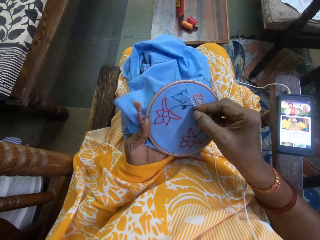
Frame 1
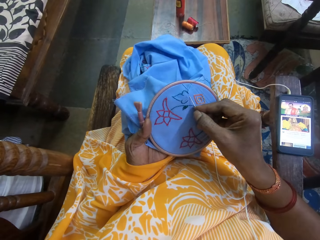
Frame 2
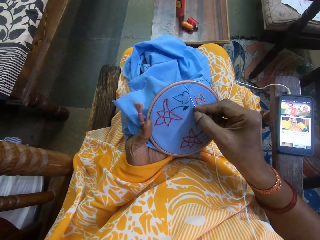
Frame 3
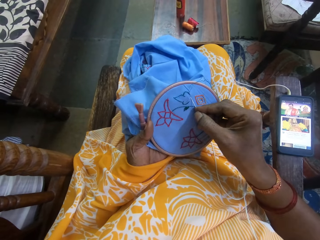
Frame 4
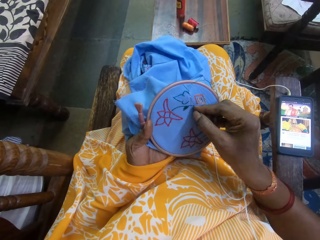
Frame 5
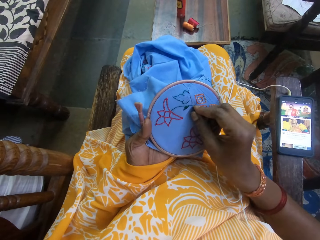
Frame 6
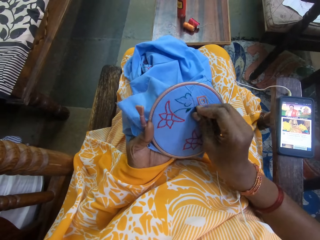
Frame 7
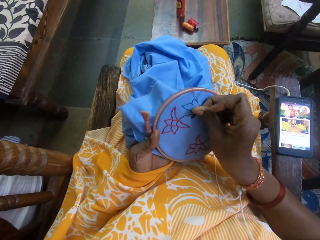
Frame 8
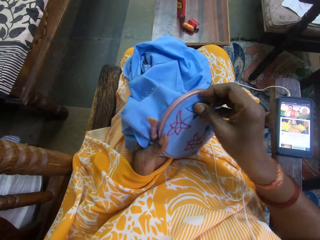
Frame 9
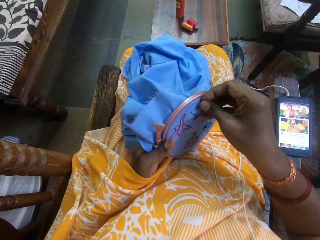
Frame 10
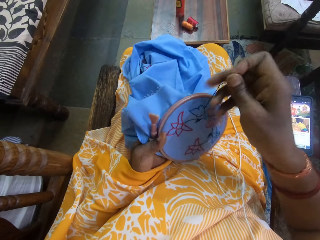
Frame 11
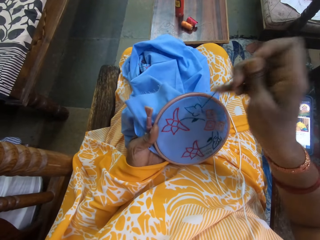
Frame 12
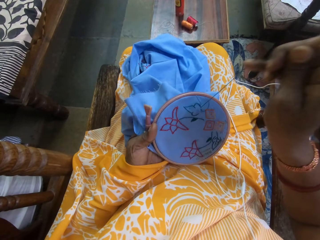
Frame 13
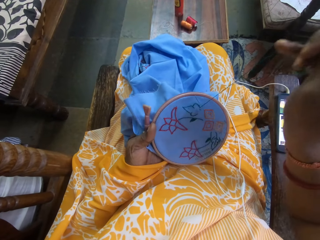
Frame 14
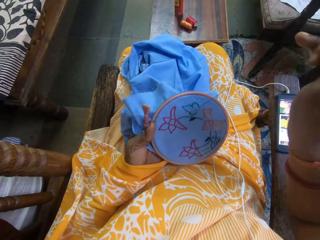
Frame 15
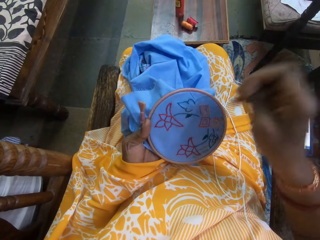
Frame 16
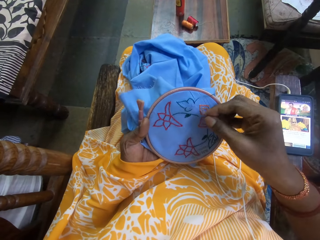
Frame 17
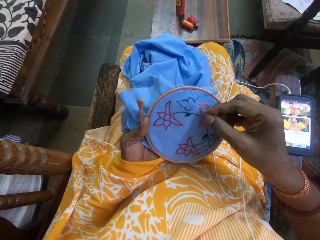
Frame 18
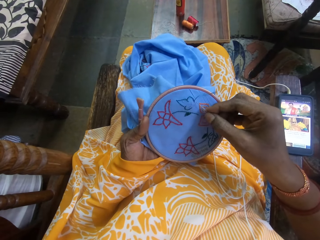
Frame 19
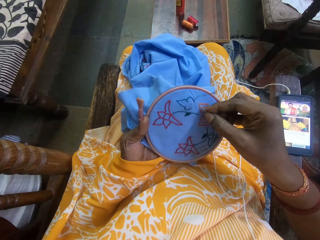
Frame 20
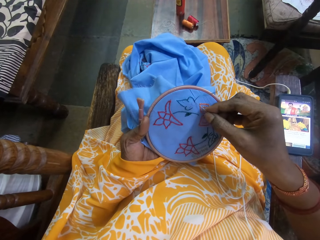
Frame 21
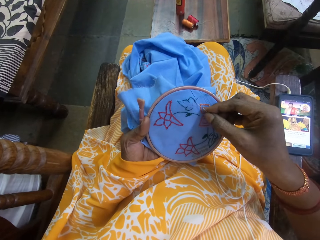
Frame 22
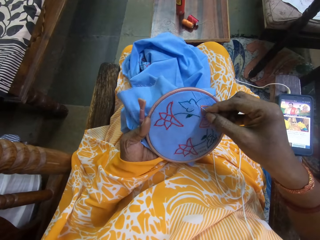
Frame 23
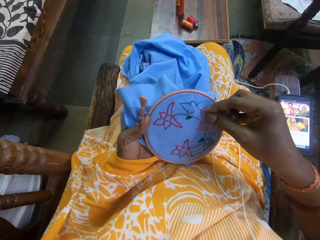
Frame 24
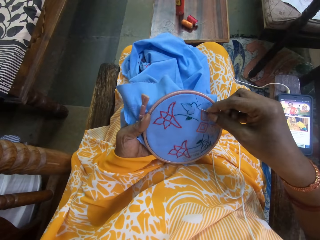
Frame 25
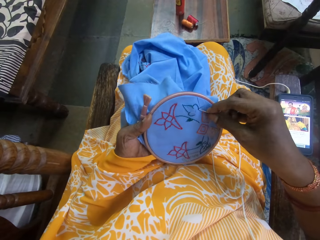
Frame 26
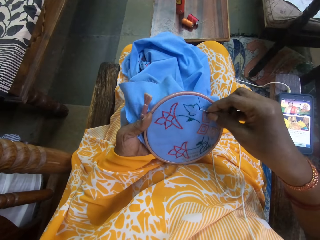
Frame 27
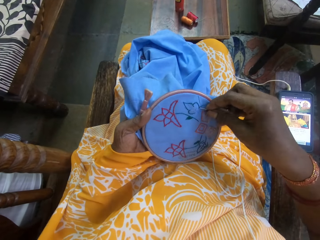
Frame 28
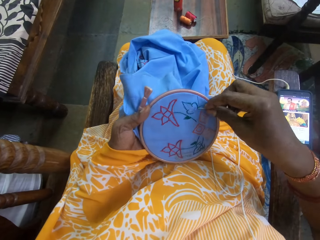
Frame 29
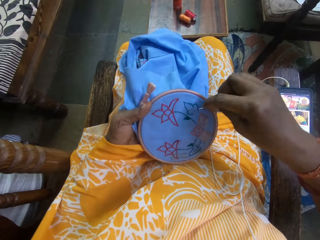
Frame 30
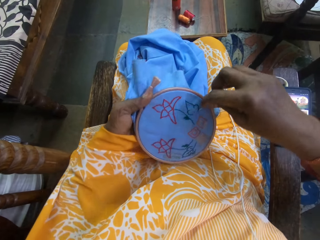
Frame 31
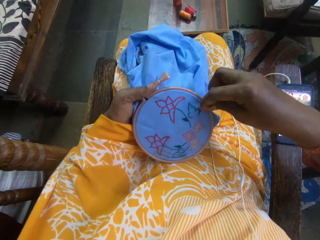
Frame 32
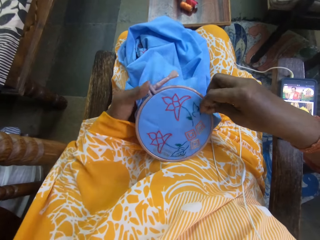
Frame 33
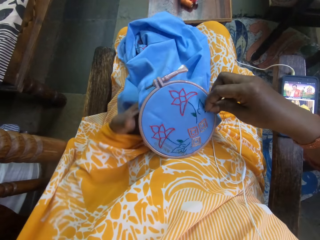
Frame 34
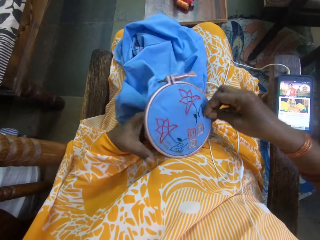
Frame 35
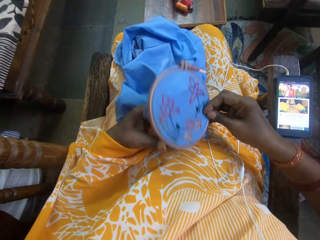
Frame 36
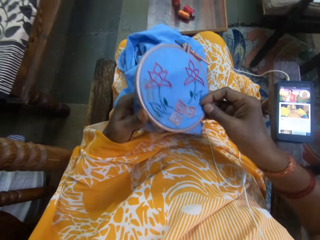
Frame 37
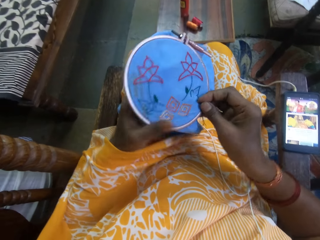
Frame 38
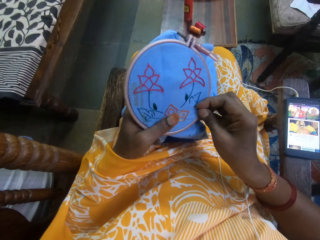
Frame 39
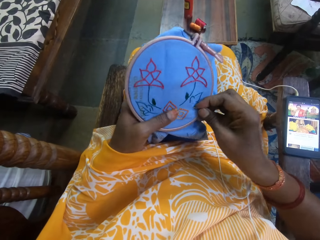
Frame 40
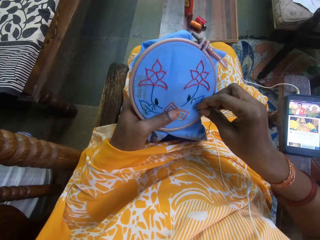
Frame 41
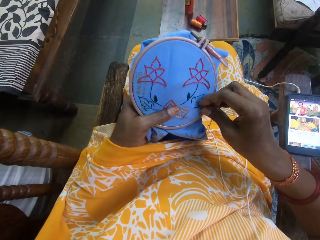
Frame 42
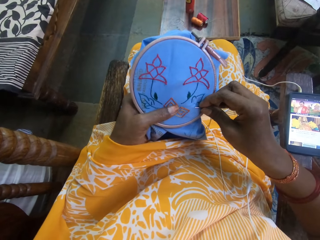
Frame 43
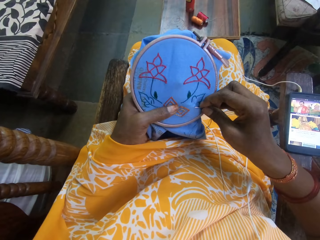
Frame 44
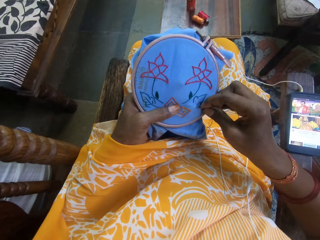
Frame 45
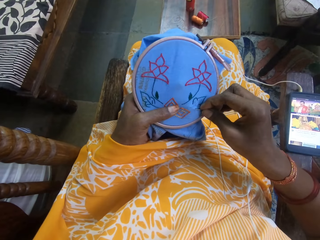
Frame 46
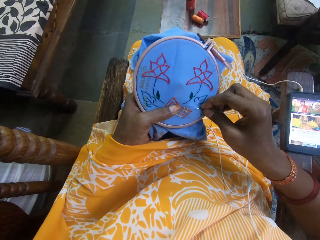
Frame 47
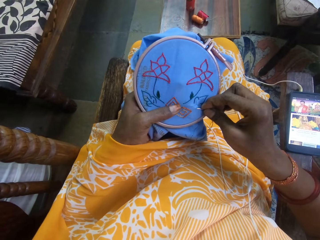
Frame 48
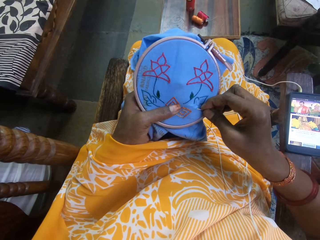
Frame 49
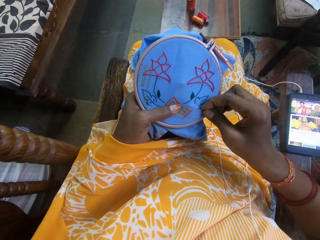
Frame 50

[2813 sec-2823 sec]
The camera wearer turns the embroidery with her left hand.

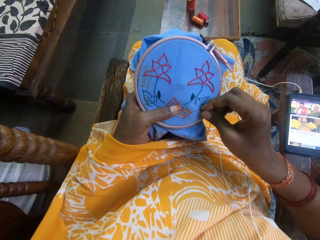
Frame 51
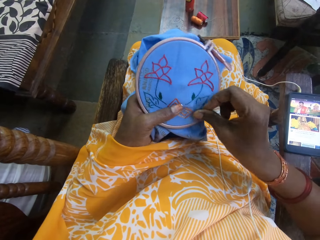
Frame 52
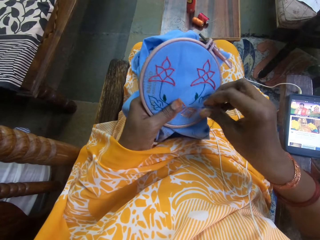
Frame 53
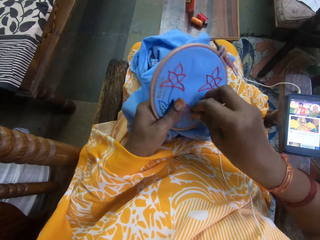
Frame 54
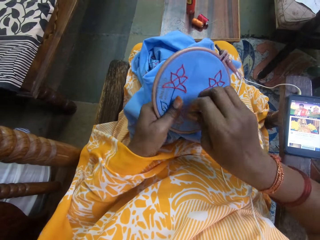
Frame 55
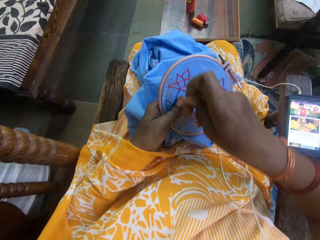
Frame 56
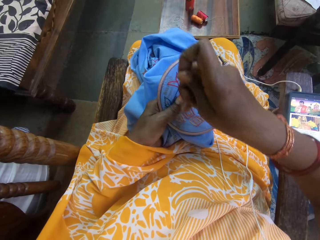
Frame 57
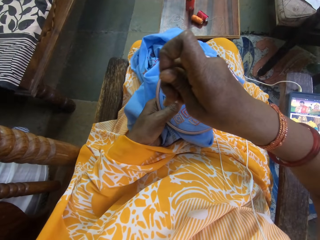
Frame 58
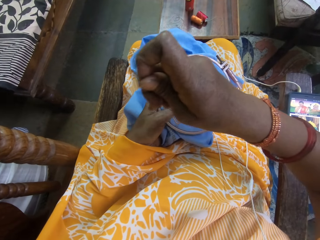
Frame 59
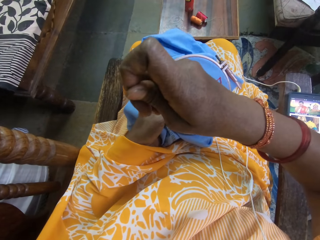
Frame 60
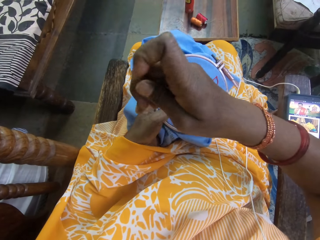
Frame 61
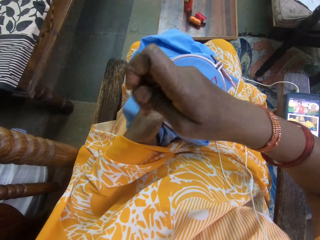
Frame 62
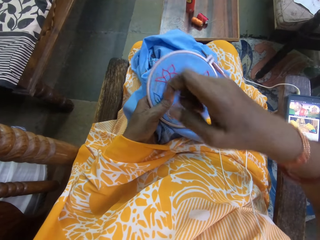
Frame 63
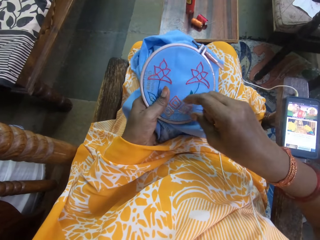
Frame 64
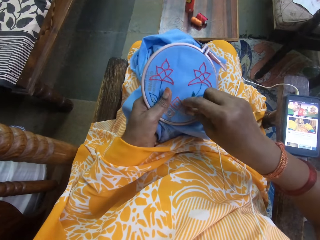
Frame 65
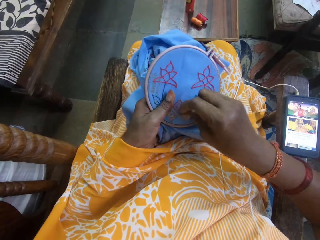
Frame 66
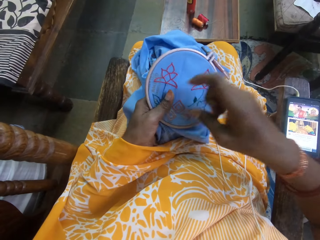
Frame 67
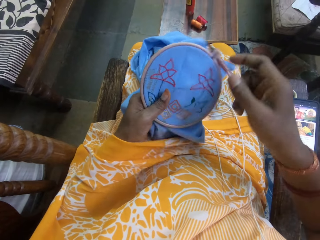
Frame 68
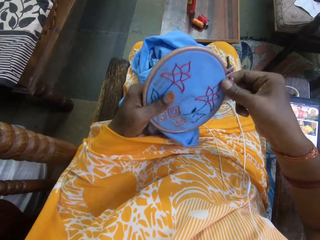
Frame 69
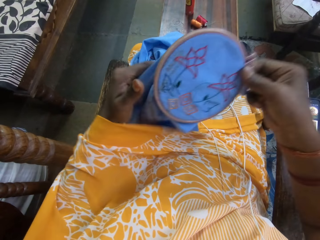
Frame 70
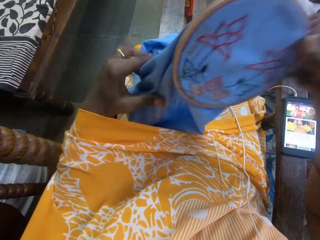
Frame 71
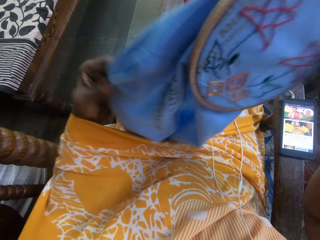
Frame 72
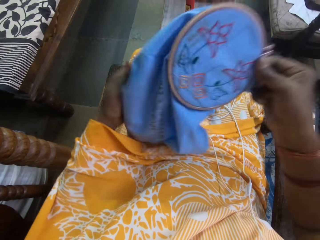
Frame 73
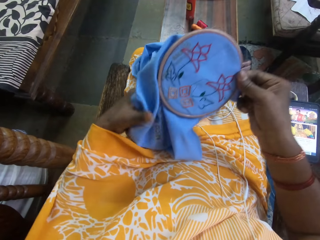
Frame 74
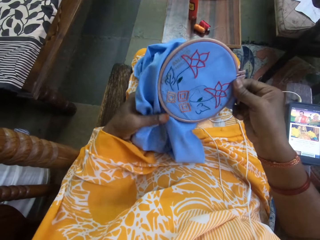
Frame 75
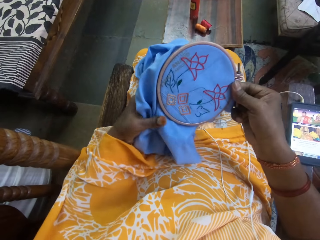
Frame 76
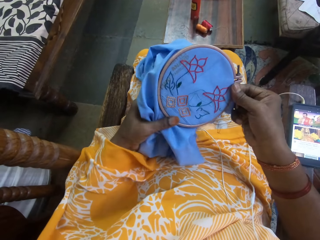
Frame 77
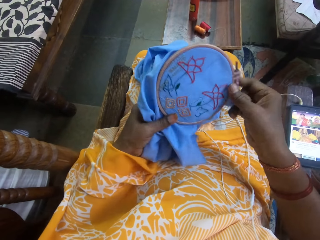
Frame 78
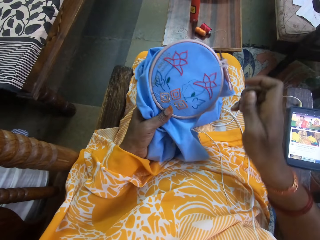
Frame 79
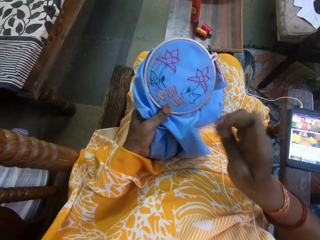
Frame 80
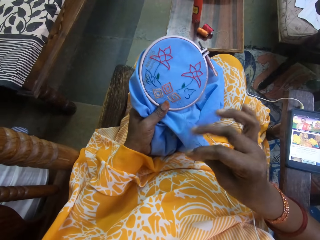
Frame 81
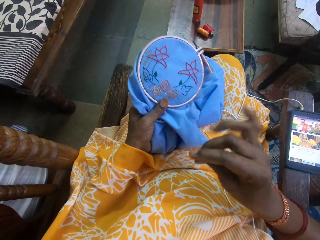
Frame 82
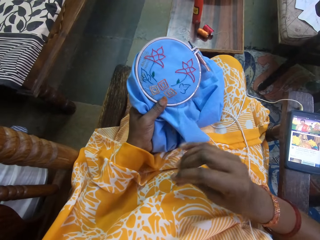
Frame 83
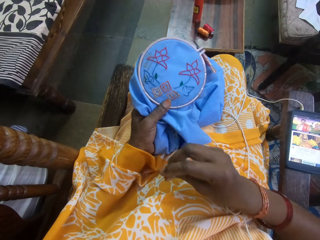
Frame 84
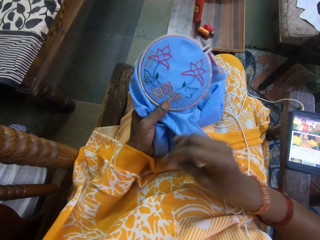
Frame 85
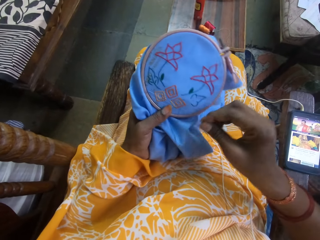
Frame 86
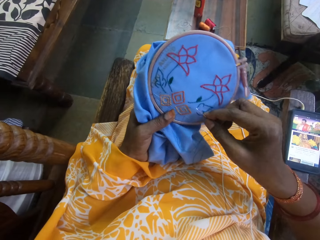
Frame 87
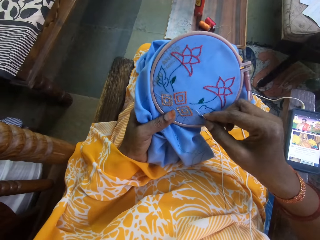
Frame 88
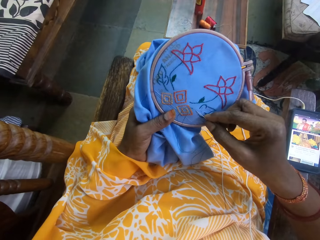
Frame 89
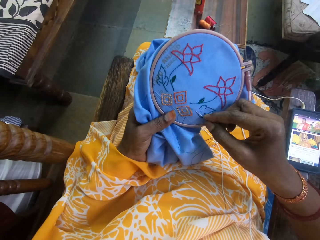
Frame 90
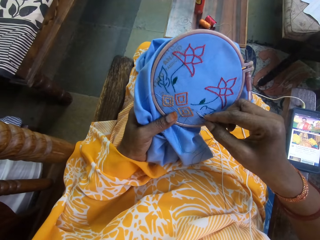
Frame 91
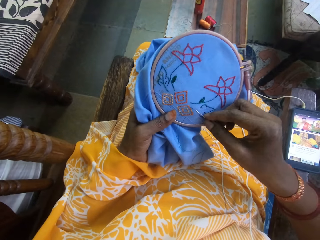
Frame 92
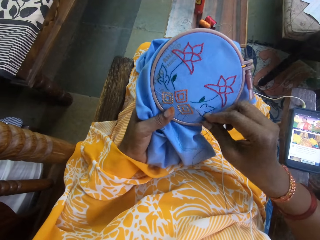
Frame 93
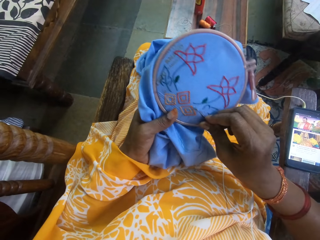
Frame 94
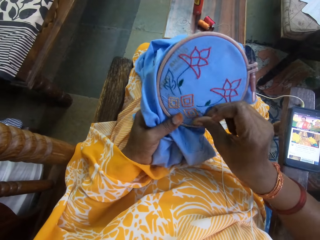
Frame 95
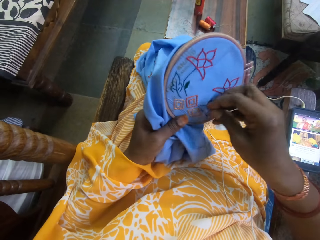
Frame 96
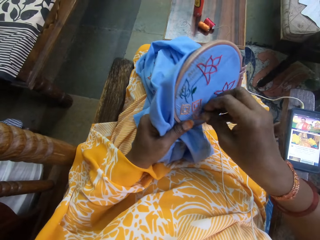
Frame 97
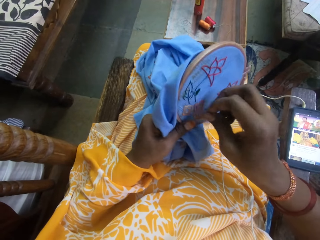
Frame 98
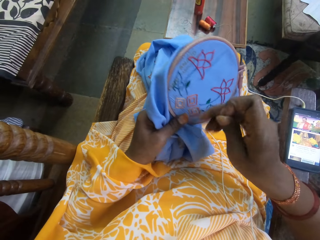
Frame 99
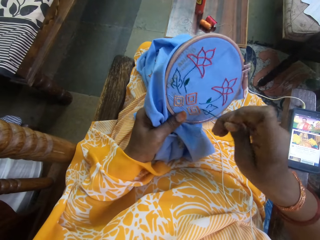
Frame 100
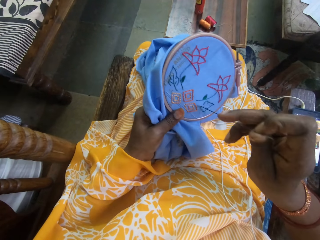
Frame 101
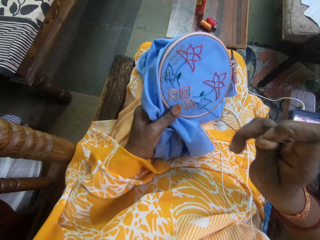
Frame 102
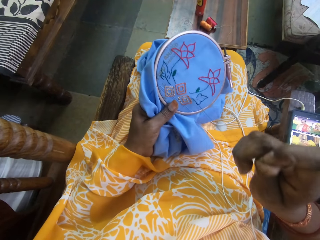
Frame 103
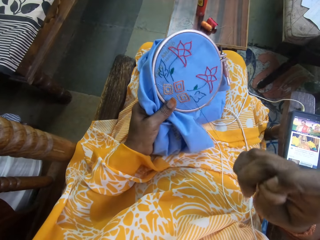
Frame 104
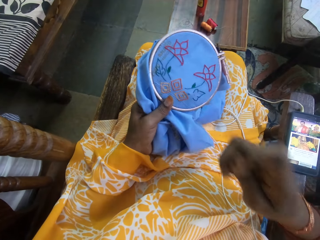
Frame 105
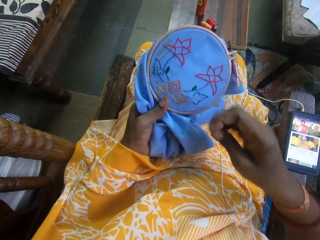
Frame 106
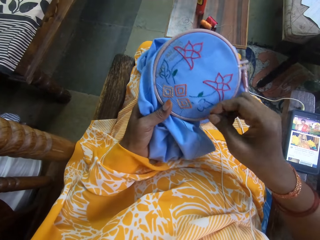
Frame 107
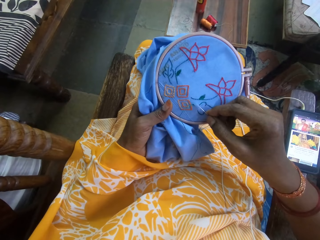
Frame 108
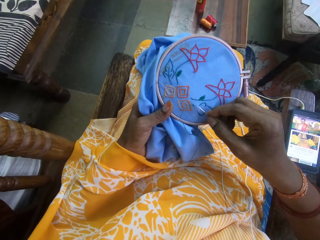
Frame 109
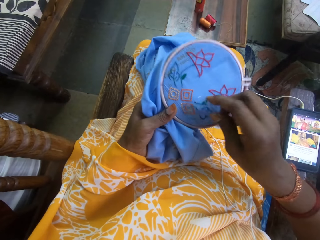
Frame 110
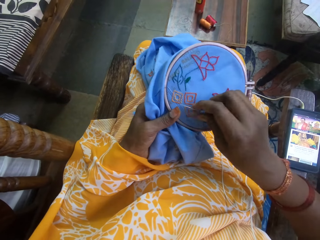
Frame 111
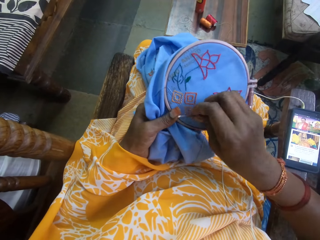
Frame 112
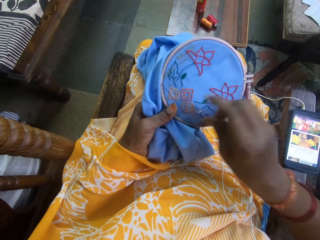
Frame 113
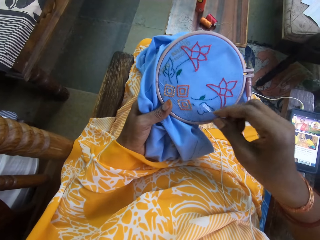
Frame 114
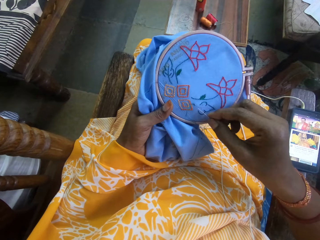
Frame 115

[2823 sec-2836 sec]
The camera wearer picks the embroidery hoop from her left hand with her right hand. She passes the embroidery hoop from her right hand to her left hand. She lifts the cloth. She sews embroidery on the cloth with the needle and thread in her right hand. She holds the needle.
